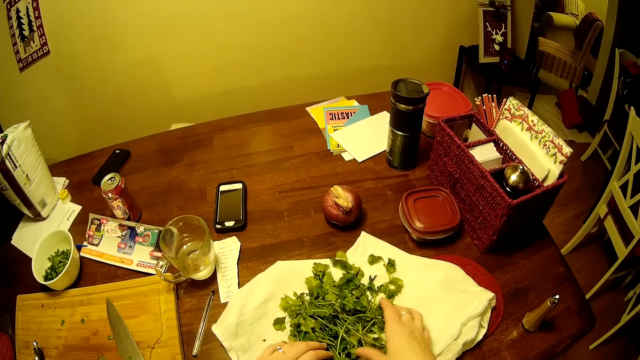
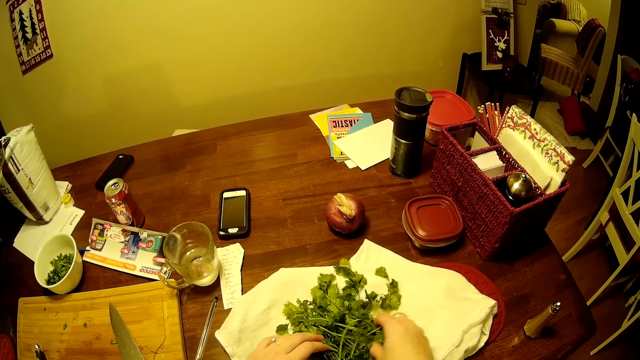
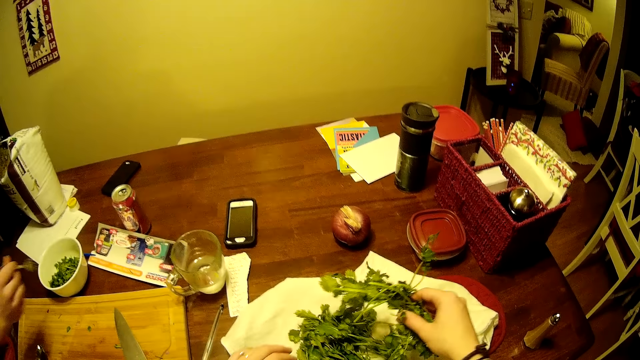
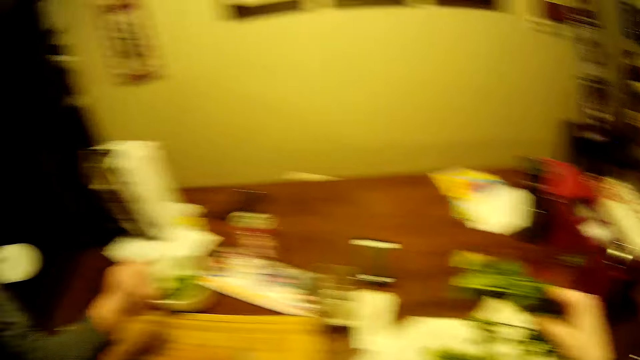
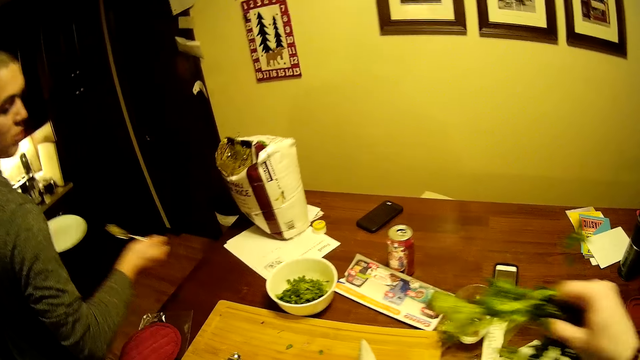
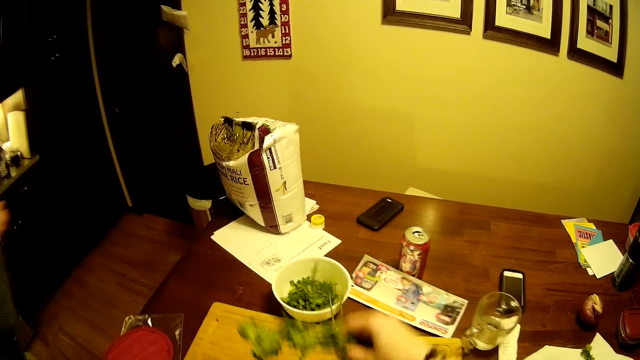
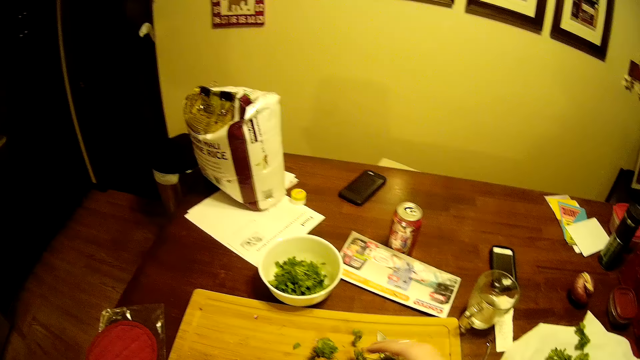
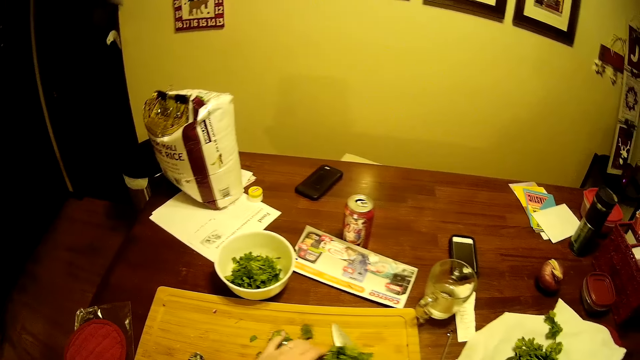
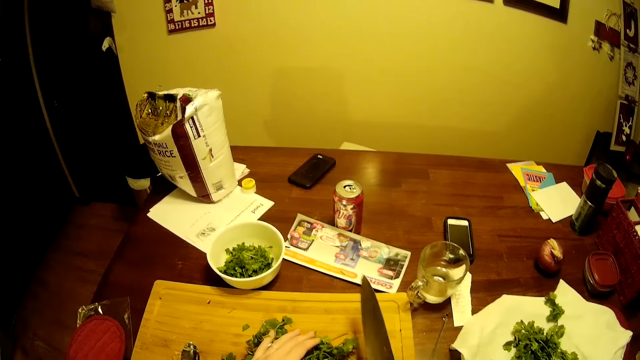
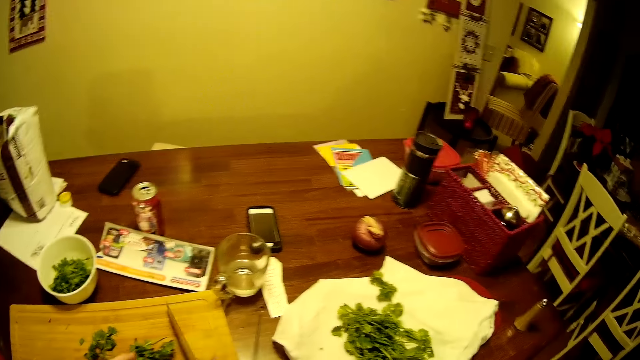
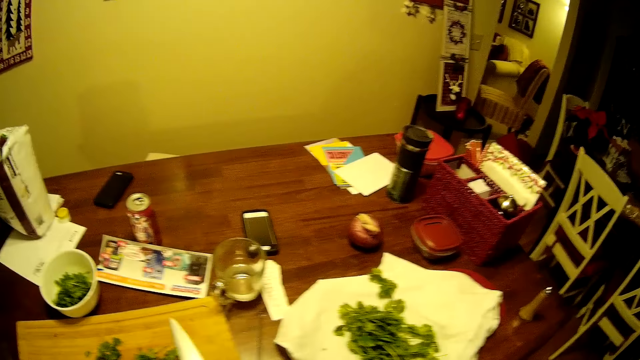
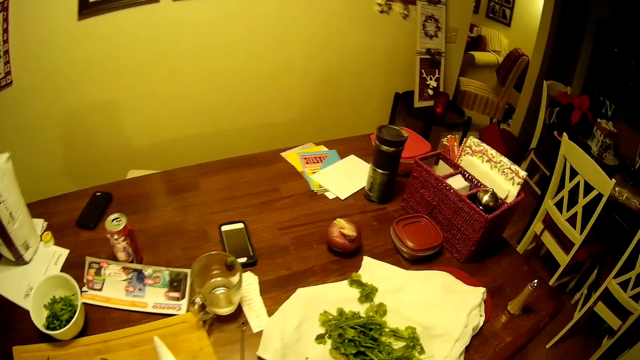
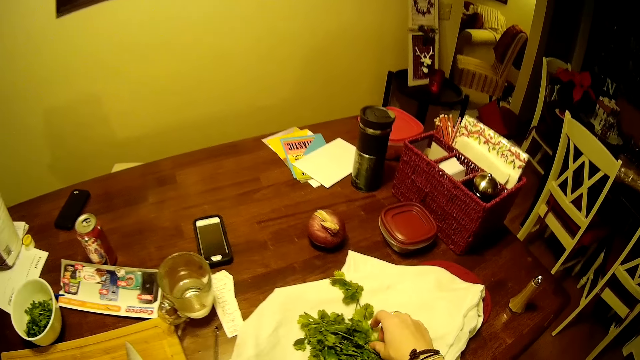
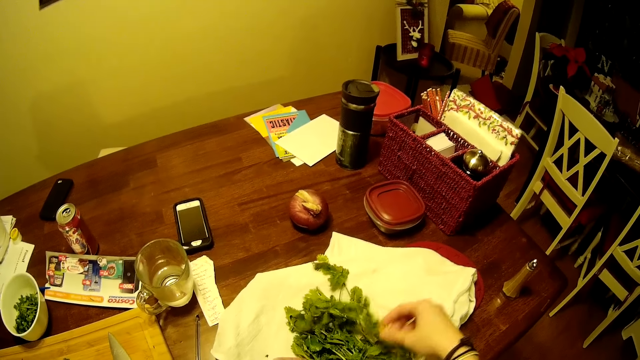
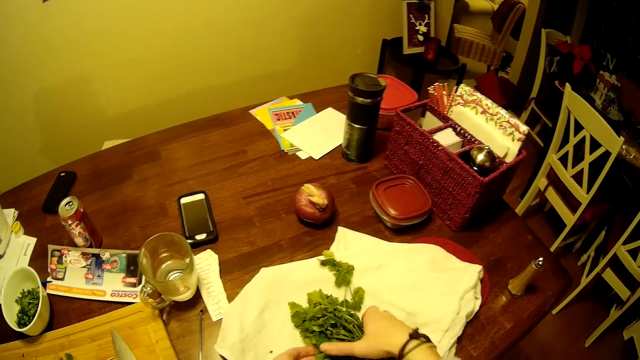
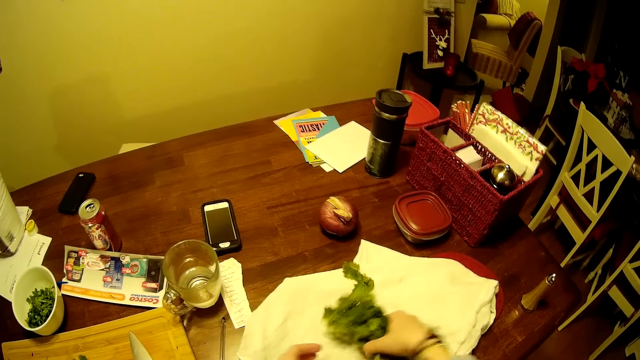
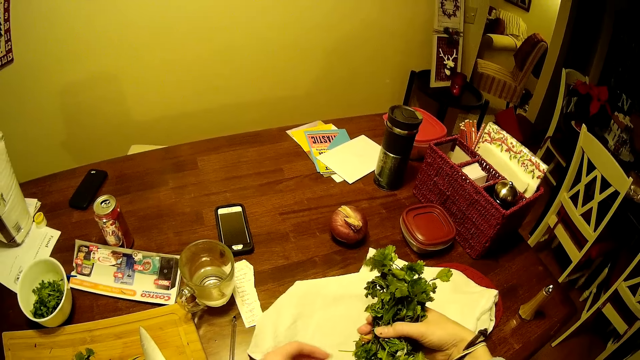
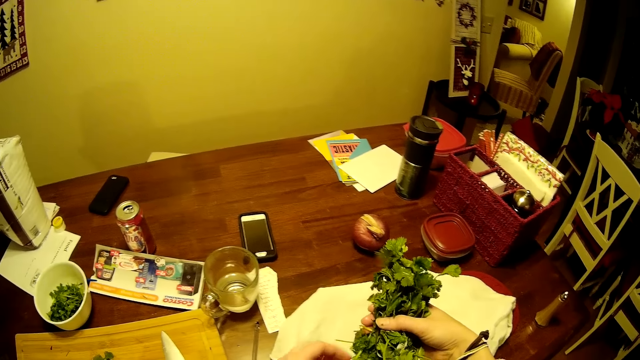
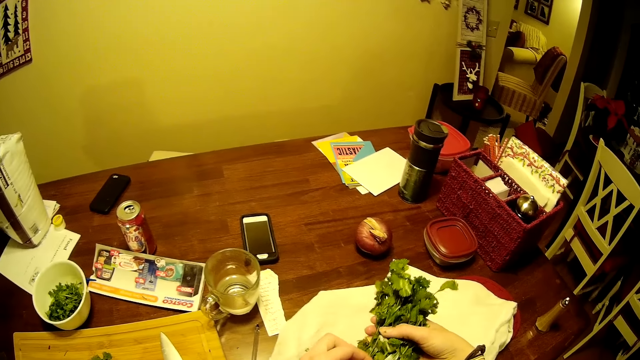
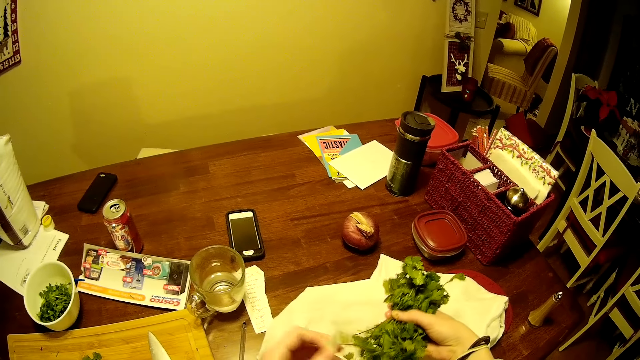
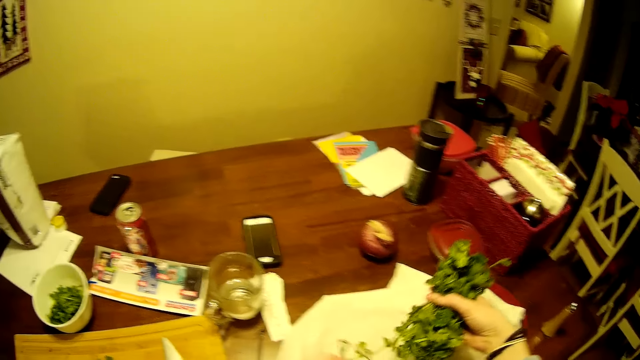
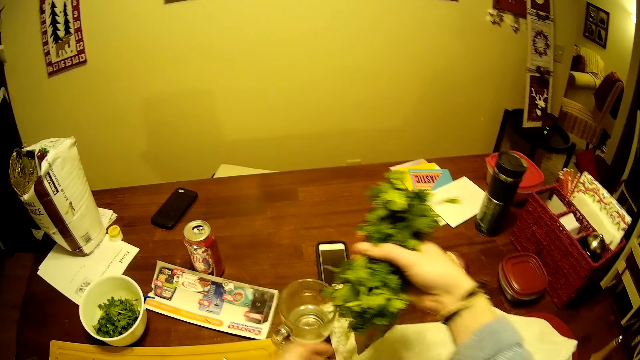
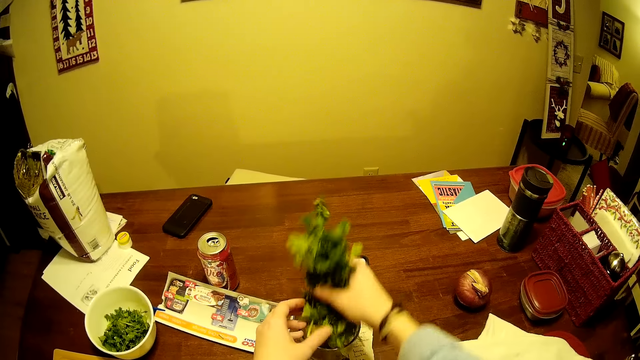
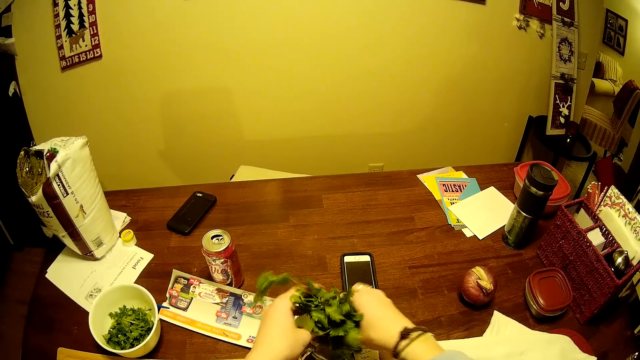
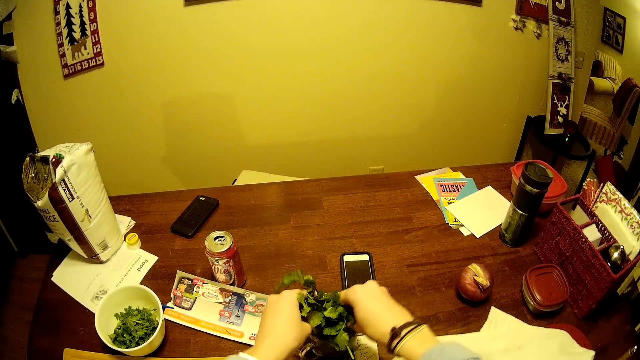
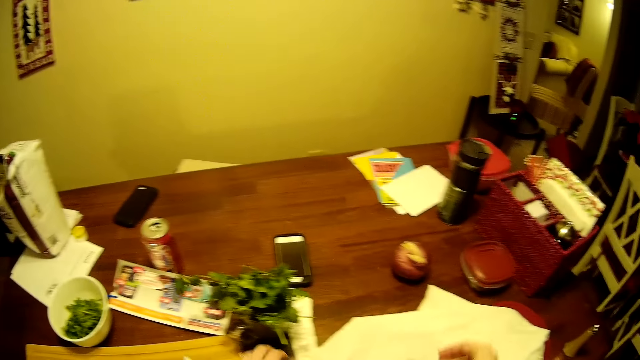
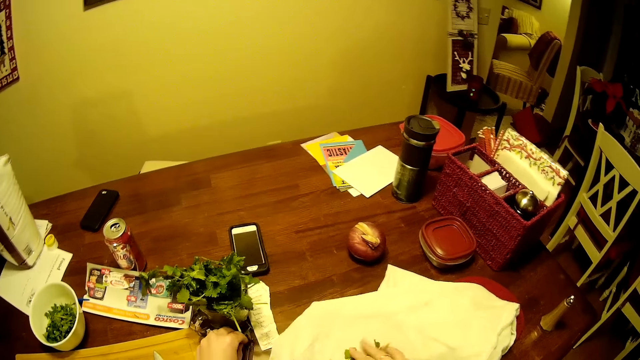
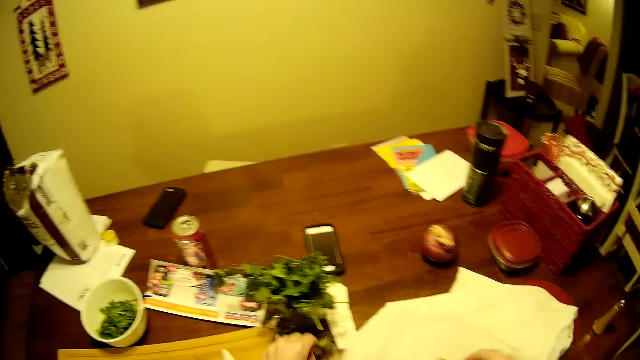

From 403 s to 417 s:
The camera wearer picks the coriander. A man moves the hand. The camera wearer puts the coriander on the chopping board. The man picks a spoon. The camera wearer picks the knife and puts the knife on the chopping board. They cut the coriander with the knife. They pick the coriander. They pick the coriander again. They put the coriander on the plate. They put the coriander in the glass. They pick the coriander in a bowl.

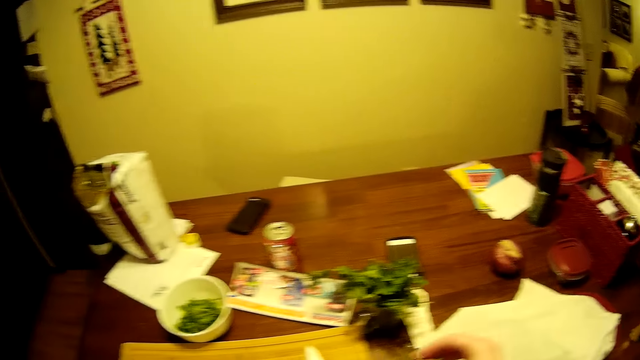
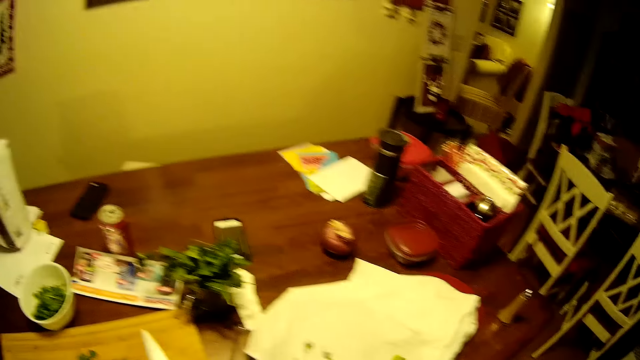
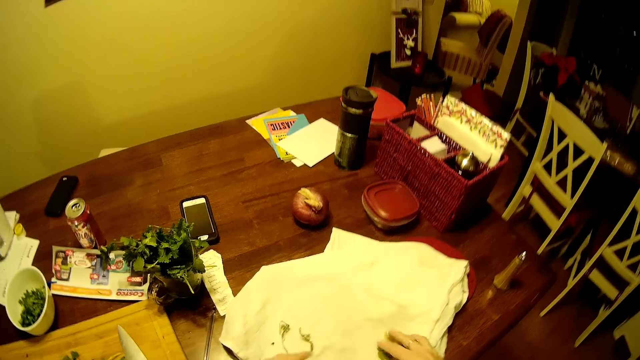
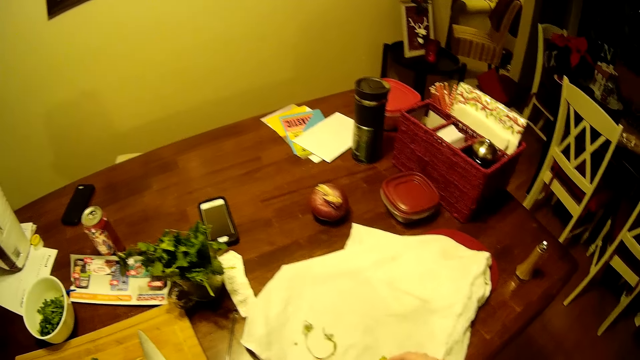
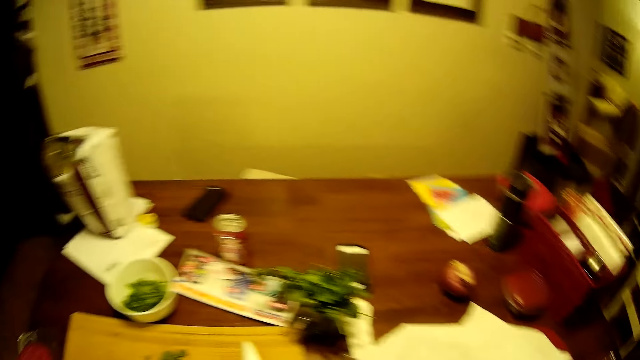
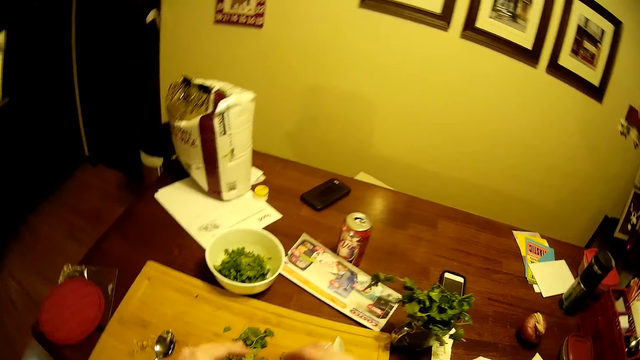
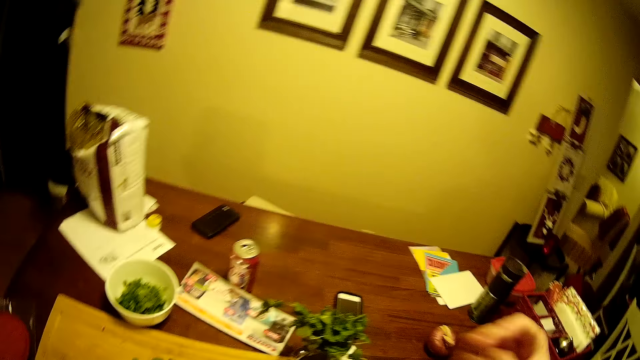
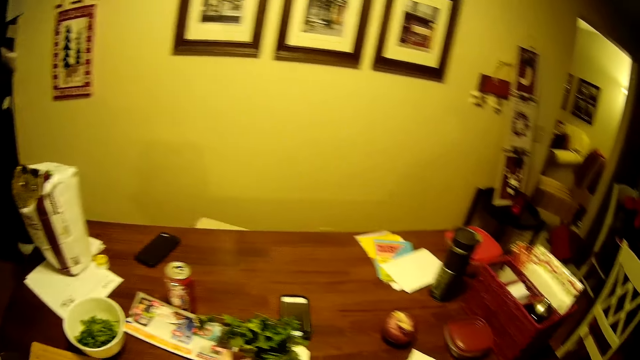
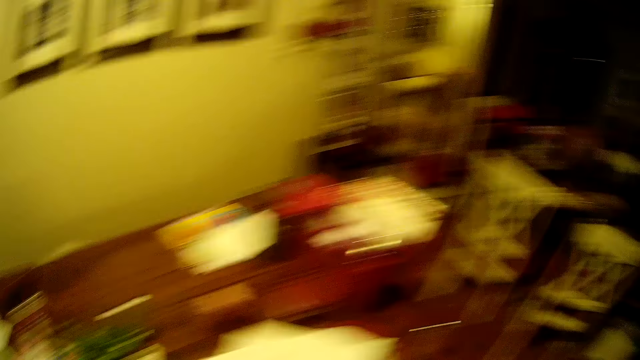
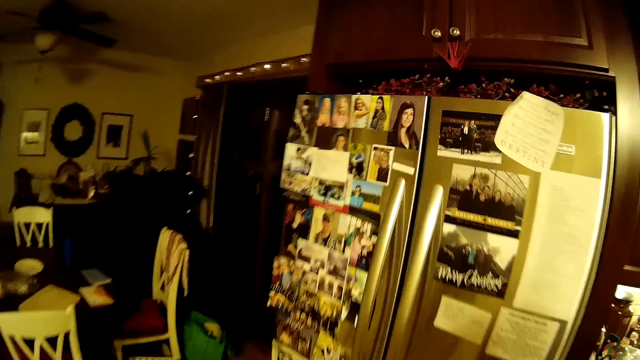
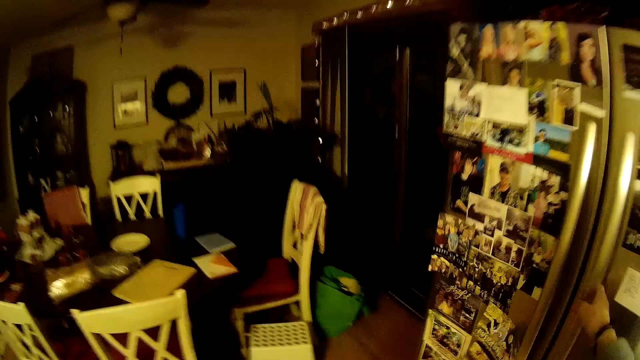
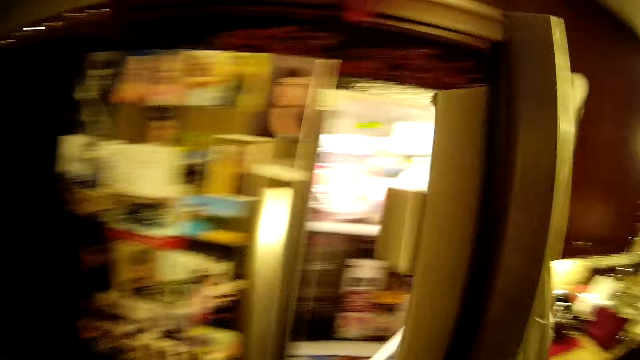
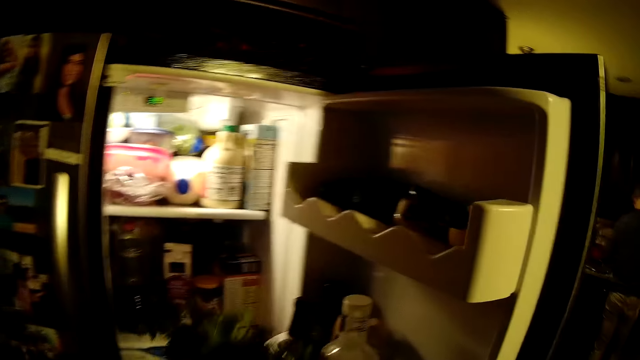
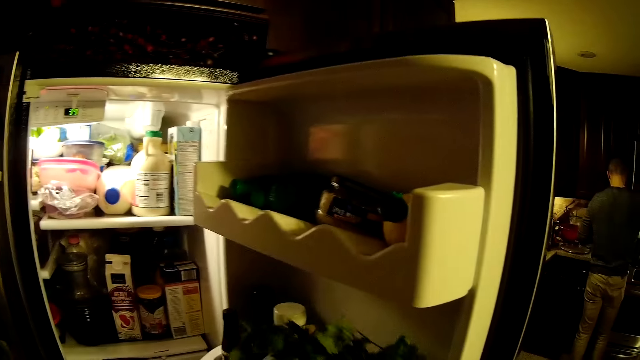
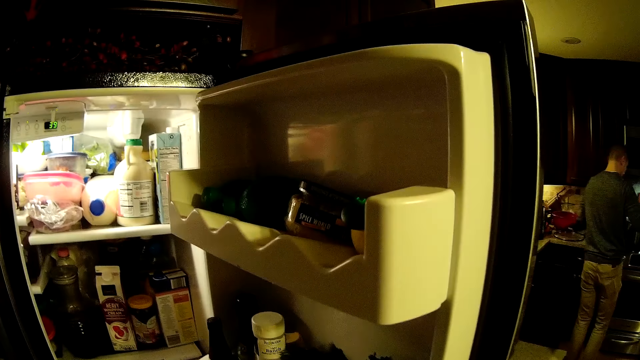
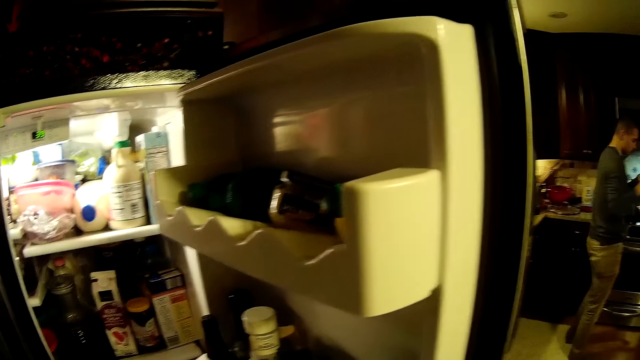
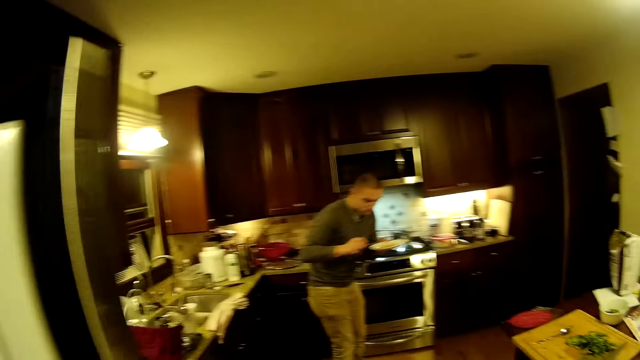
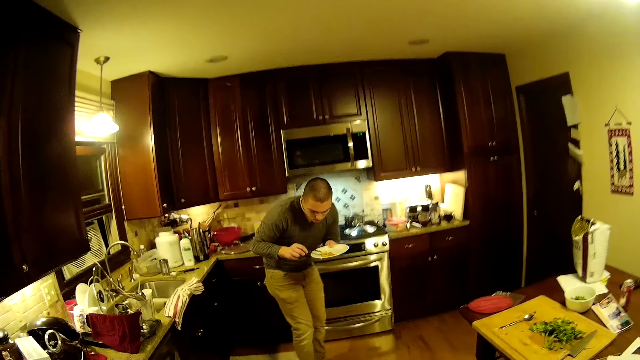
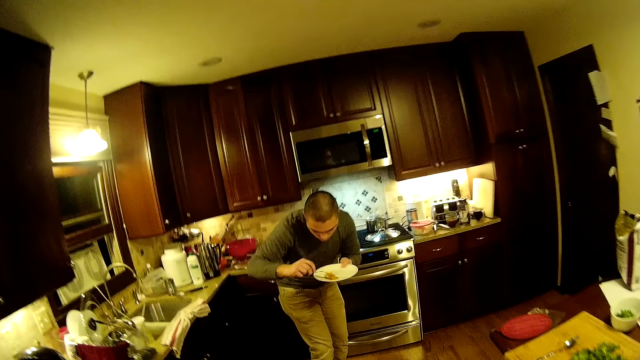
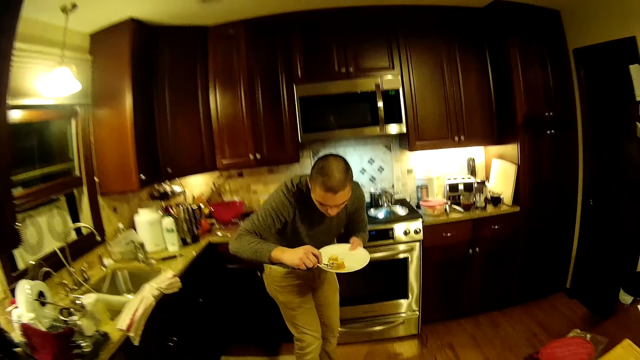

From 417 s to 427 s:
The camera wearer puts the coriander on the chopping board. They pick the coriander. They put the coriander on the chopping board. They move the hands. They step forward. They open the fridge. They put the coriander in the fridge, in the shelf. They close the fridge. They step forward. A person eats food.
